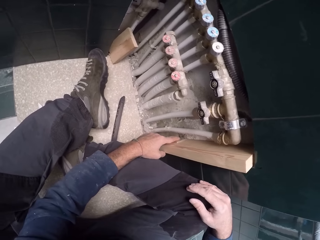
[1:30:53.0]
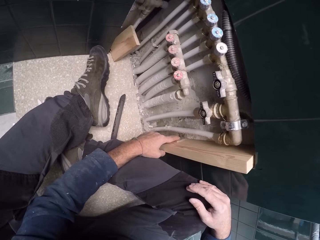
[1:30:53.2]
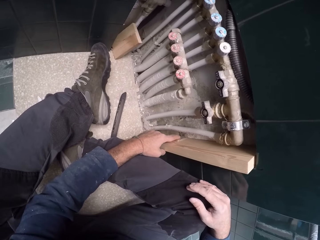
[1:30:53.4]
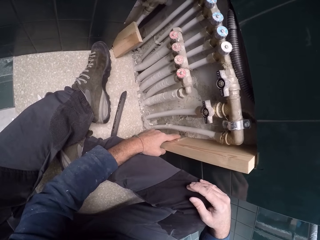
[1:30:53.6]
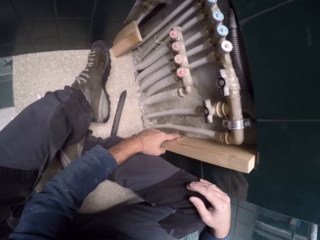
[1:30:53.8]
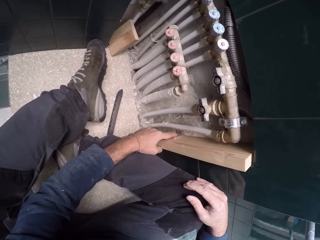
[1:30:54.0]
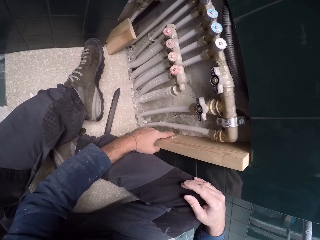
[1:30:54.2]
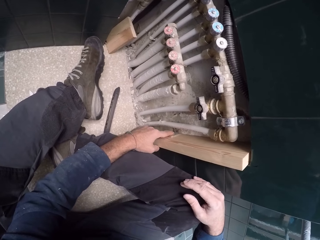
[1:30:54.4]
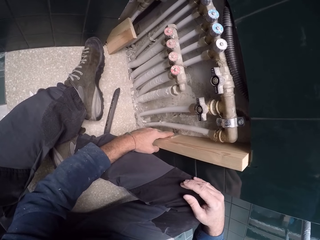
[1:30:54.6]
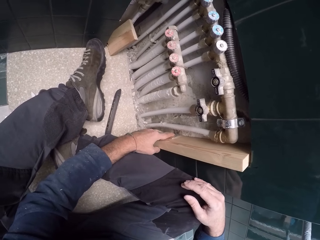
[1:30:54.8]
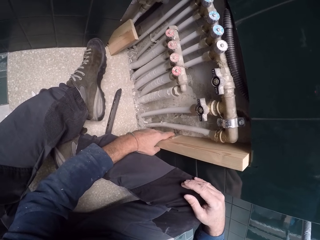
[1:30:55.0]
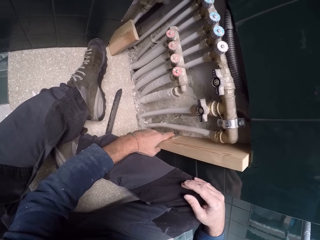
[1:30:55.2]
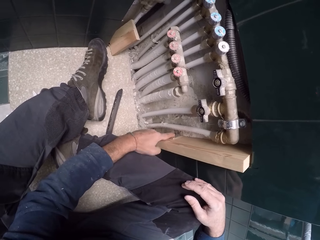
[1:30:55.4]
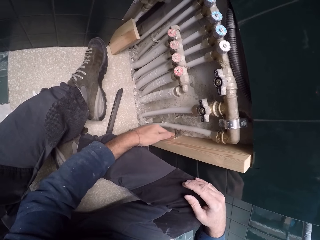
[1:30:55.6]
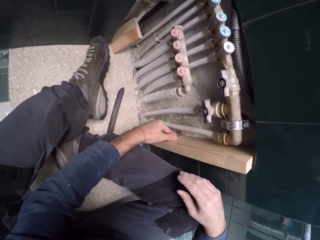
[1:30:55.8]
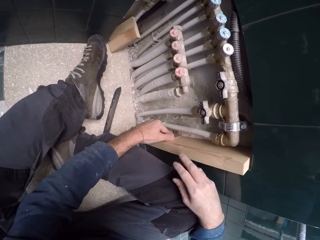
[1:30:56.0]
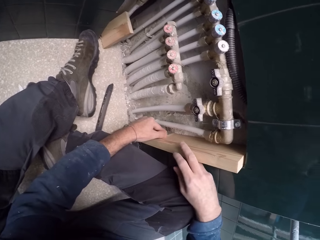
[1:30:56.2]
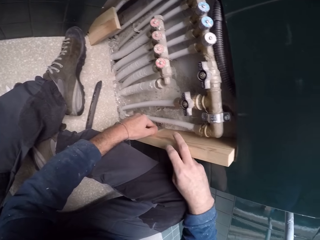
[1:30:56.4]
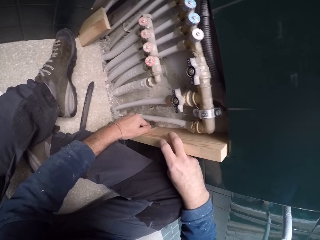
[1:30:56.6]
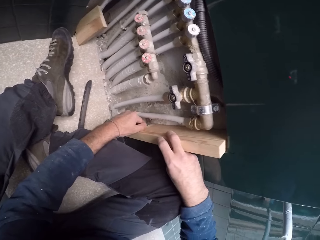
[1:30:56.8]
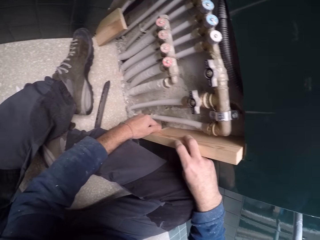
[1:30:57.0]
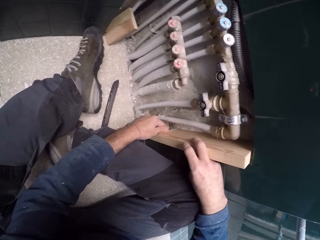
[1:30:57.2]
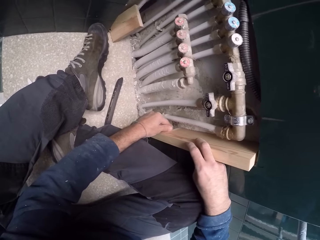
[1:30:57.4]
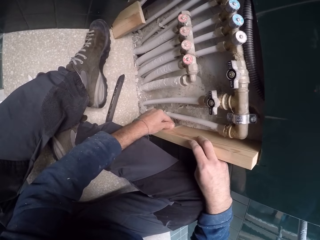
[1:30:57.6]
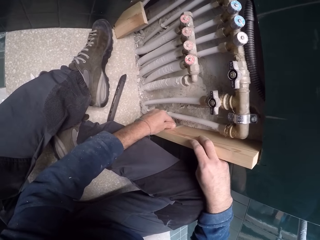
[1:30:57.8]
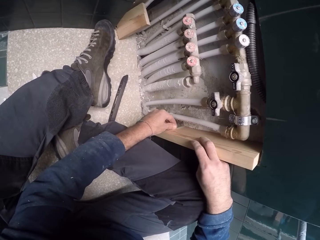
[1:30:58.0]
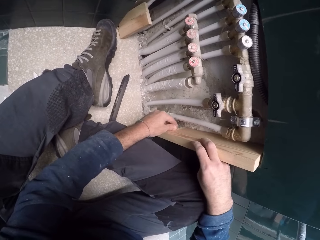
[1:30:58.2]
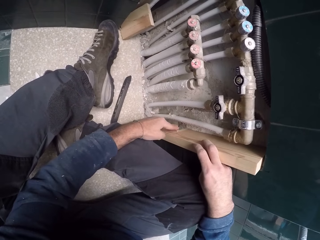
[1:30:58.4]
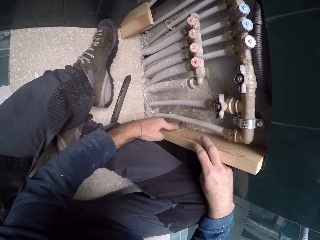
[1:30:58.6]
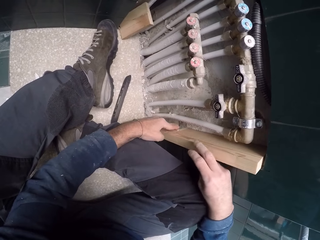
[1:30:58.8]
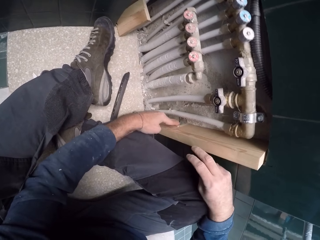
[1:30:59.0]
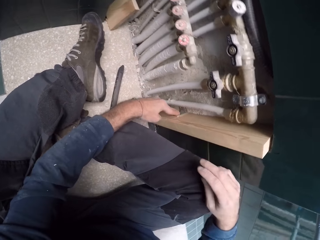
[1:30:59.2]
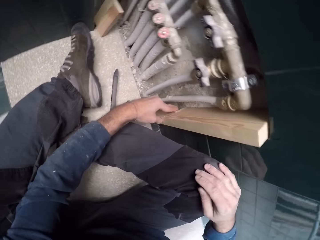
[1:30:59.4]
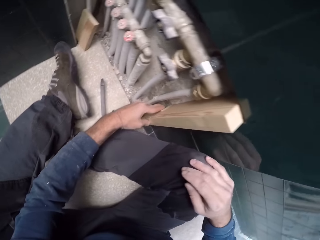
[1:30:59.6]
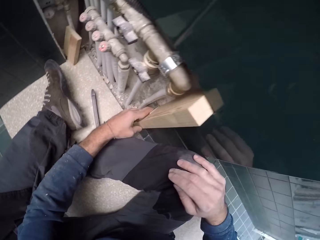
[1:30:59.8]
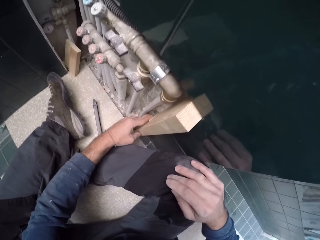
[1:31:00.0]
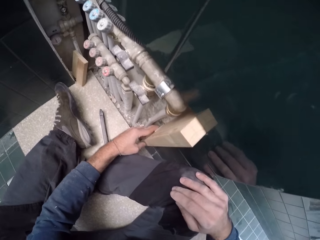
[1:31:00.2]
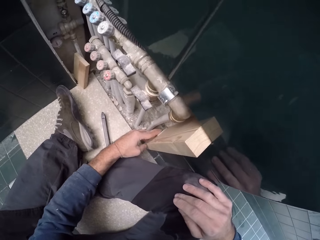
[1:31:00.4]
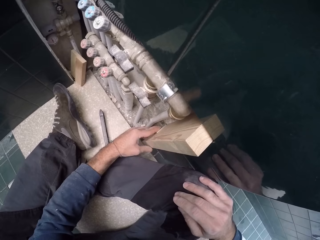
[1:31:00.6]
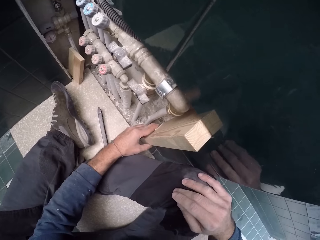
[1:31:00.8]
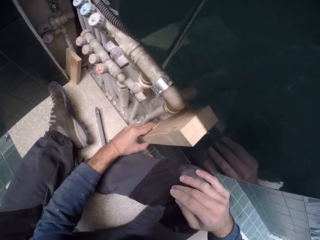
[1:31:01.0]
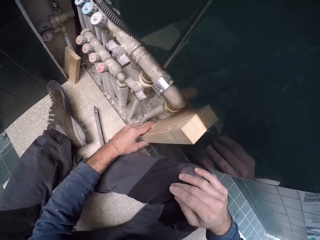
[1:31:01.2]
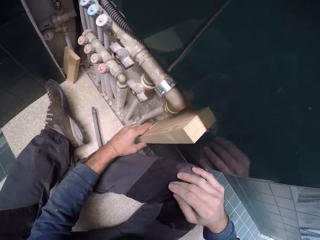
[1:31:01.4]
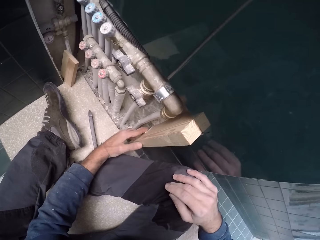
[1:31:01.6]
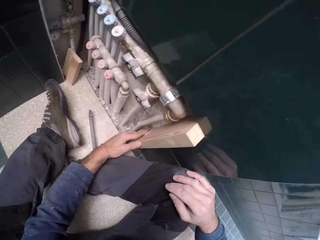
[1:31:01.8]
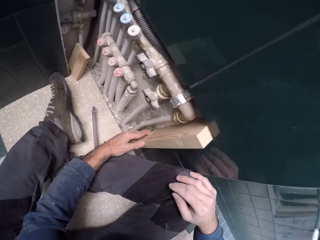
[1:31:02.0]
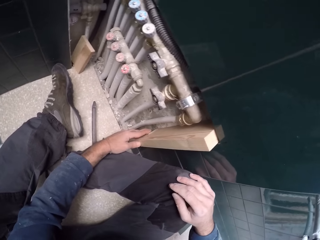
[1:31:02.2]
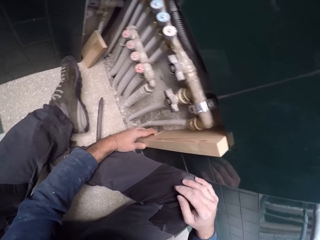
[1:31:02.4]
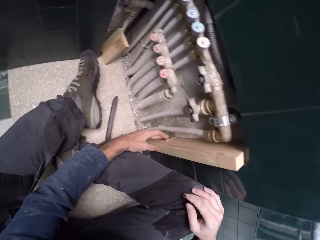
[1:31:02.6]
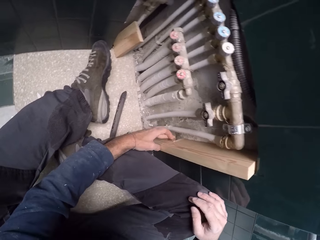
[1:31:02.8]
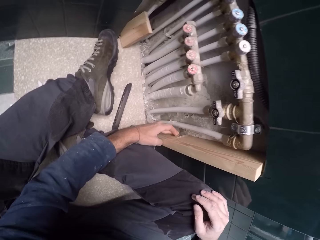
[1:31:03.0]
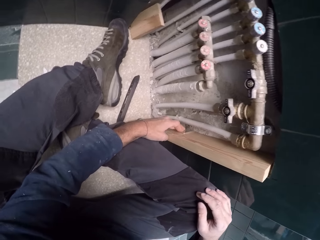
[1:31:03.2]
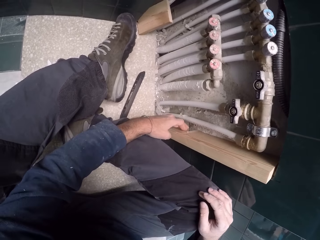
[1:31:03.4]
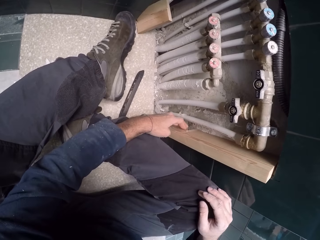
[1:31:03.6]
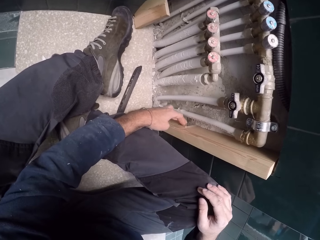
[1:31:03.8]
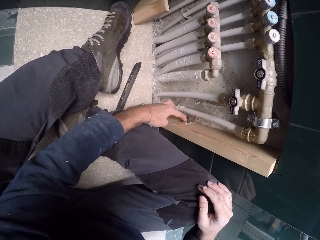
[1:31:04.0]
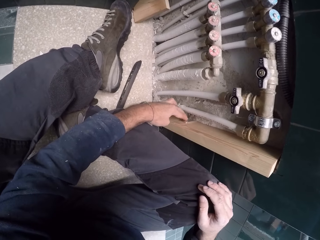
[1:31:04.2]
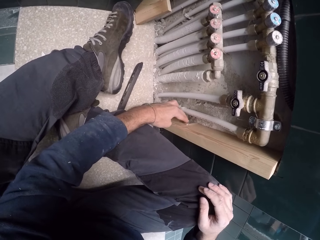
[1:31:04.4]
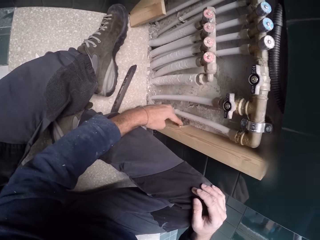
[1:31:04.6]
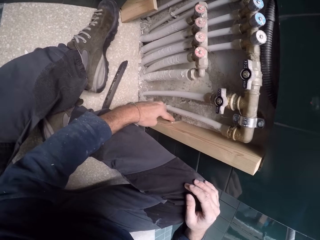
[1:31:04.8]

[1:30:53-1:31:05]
The camera wearer holds the plank with his right hand. He removes his right hand from the plank. He holds the hinge to the plank with his left hand.

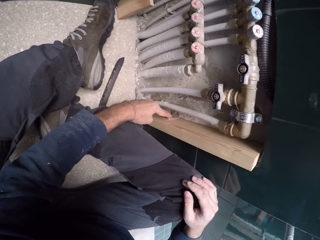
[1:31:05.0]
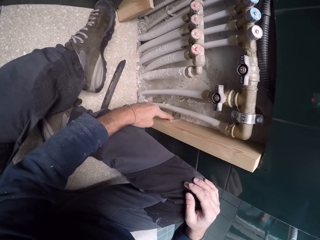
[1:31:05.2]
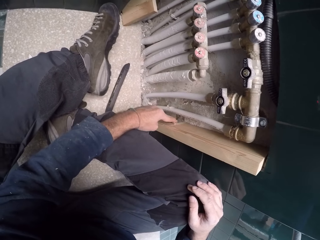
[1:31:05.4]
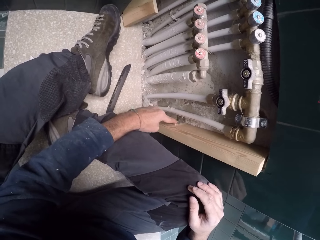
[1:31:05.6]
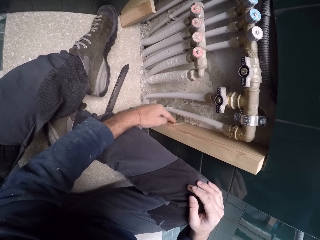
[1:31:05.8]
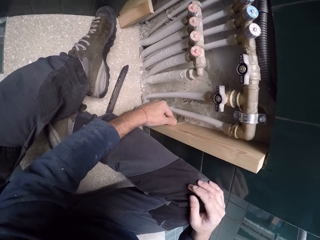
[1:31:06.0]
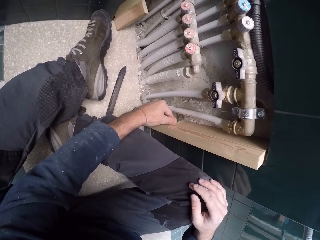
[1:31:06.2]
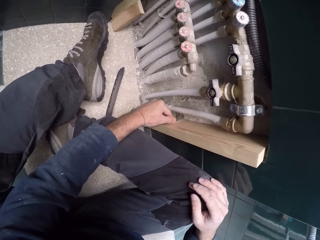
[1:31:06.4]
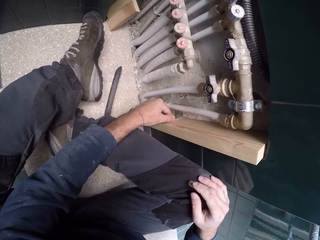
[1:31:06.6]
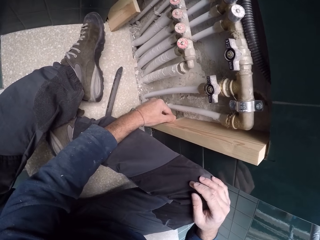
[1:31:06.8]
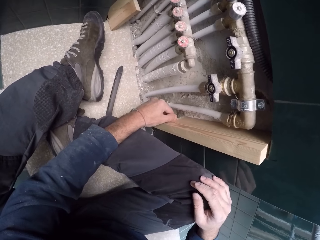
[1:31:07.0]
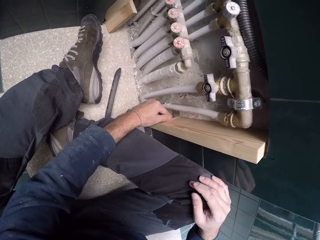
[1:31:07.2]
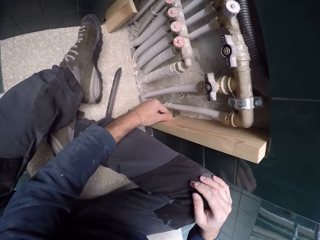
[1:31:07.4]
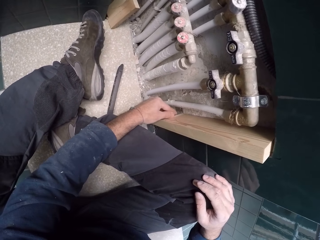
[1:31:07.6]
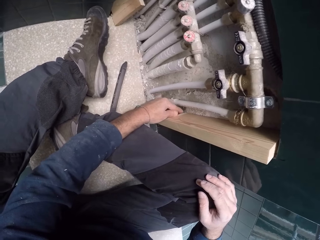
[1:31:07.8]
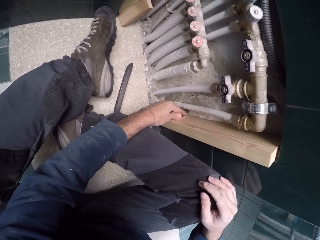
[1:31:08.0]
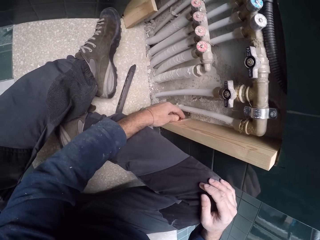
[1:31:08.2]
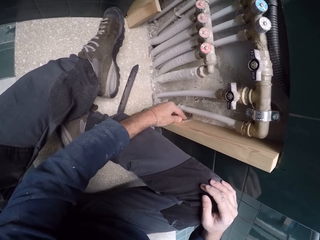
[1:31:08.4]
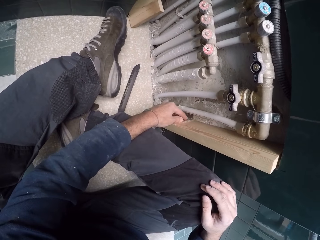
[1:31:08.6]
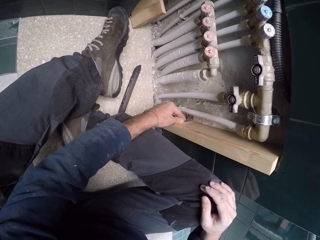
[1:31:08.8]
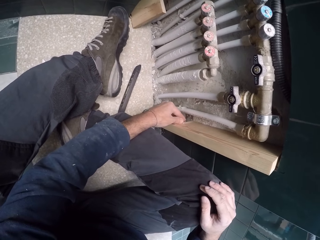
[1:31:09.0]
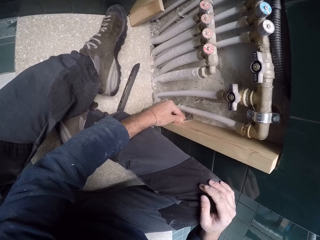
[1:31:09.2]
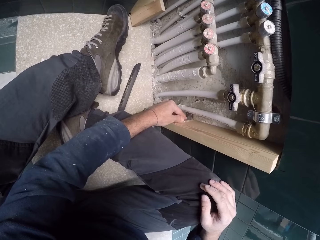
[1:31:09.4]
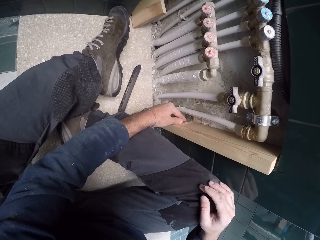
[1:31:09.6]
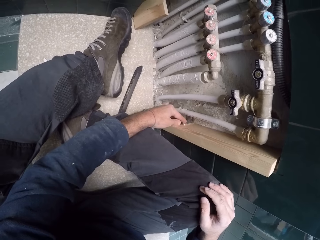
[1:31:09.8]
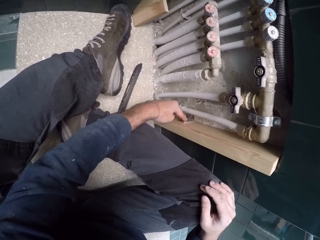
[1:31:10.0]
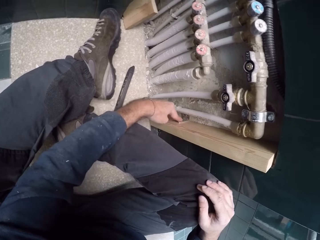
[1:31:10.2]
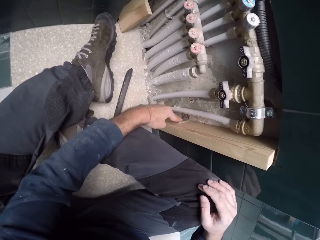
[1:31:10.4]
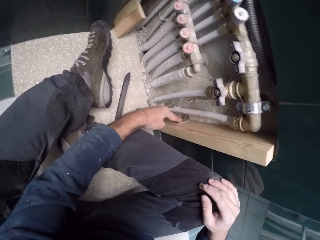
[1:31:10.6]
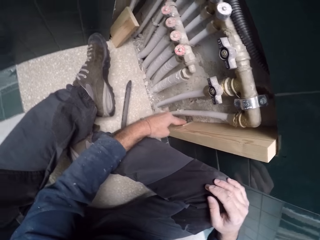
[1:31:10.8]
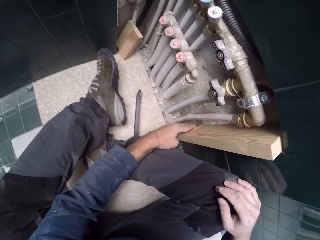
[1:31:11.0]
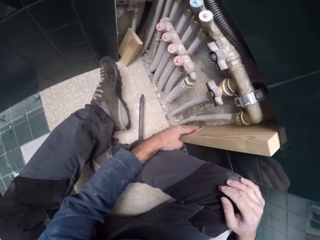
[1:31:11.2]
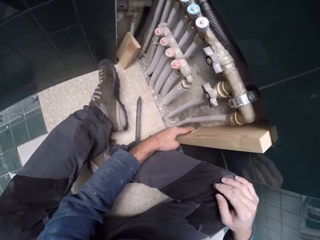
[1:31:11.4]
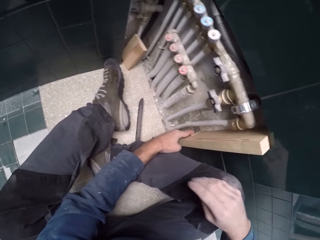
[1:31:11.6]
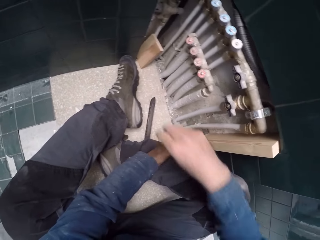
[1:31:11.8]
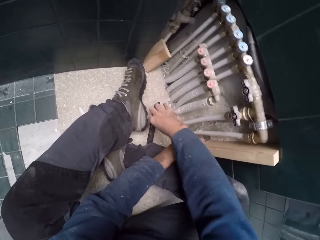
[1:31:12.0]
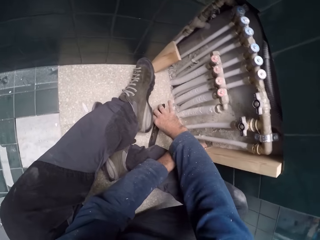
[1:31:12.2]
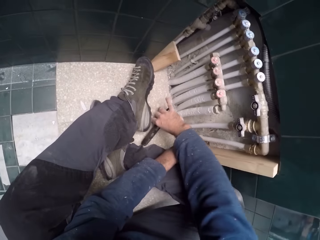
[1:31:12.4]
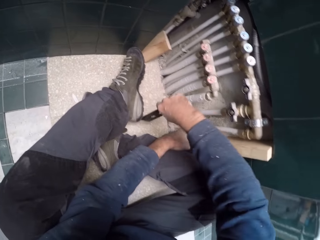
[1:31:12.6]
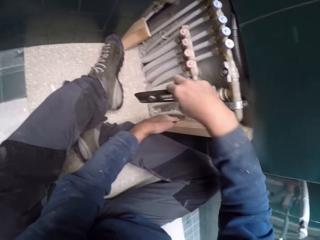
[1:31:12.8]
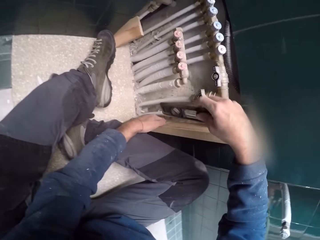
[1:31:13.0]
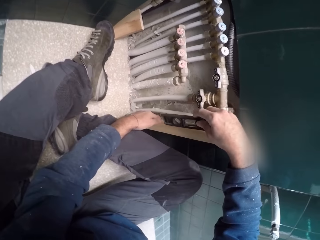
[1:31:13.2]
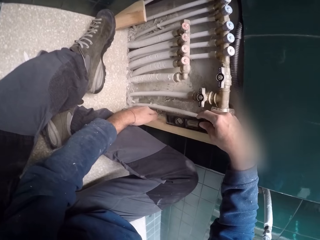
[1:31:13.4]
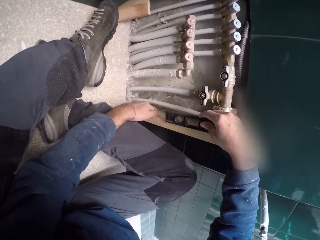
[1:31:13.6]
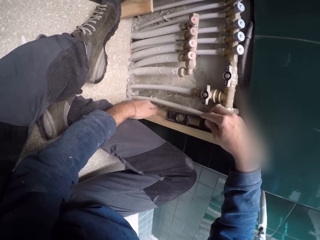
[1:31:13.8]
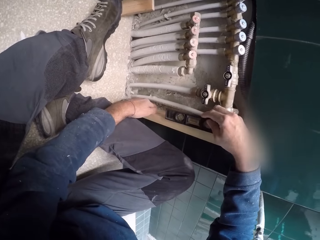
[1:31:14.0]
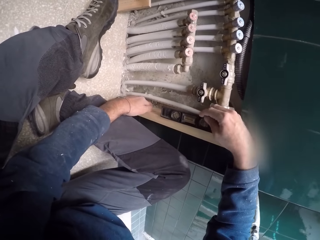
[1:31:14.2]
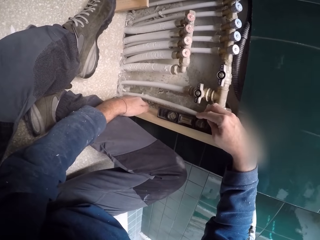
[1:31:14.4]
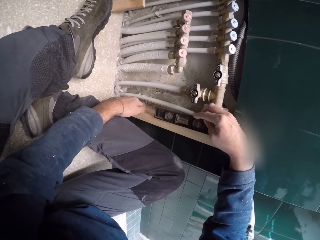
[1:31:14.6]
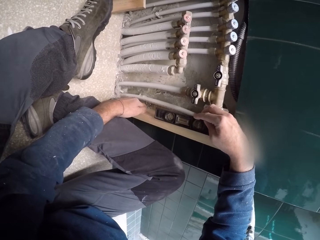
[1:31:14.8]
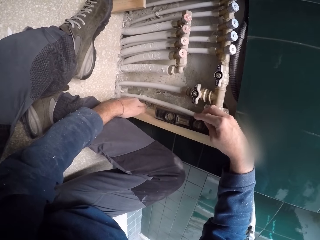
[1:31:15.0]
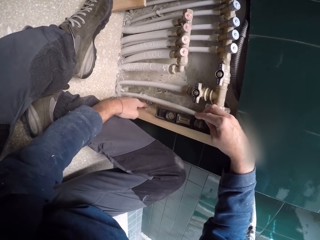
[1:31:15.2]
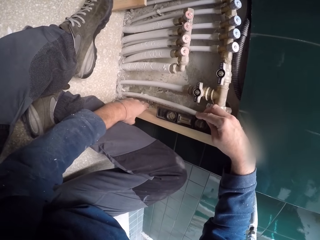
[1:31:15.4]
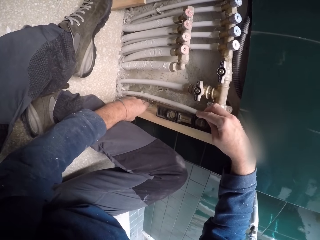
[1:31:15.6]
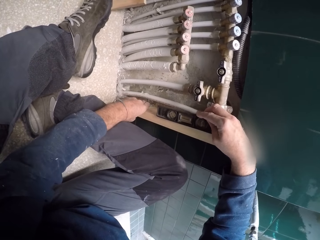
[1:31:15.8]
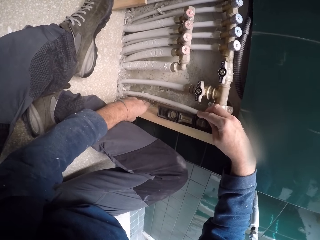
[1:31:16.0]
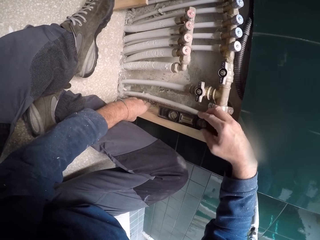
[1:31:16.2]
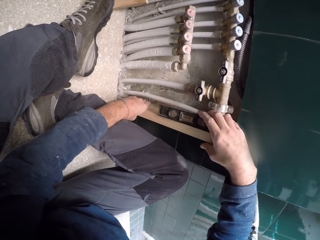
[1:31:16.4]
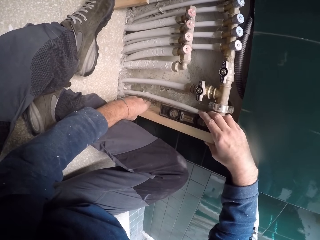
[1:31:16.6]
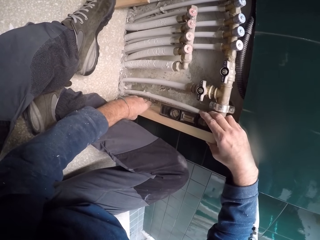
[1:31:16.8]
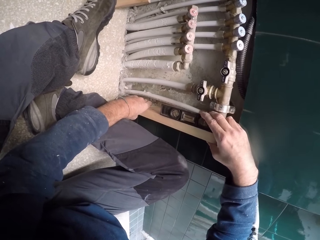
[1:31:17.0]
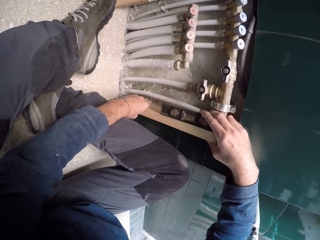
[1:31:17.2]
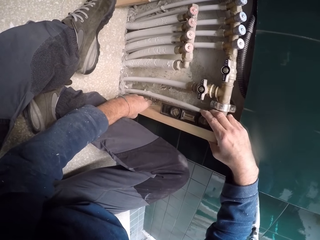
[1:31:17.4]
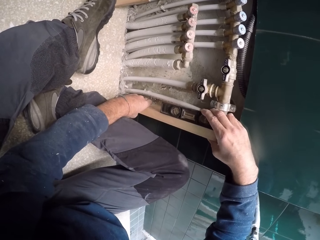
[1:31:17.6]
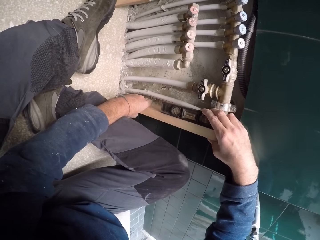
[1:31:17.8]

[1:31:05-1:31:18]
The camera wearer picks up the torpedo level on the floor with his right hand. He puts the torpedo level on the plank with his right hand. He takes a level of the plank with the torpedo level in his right hand.
